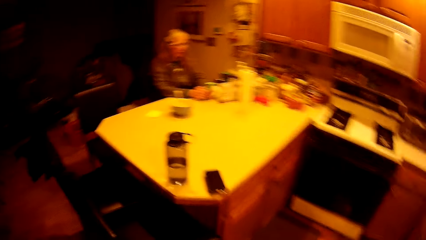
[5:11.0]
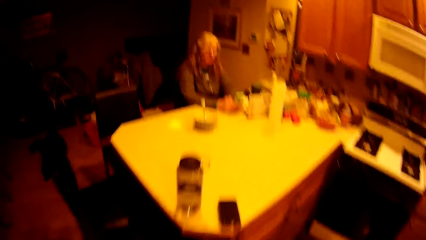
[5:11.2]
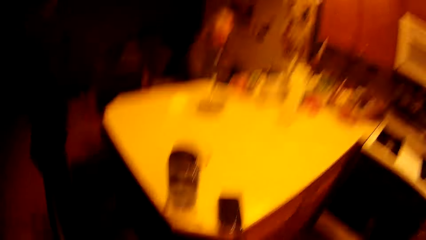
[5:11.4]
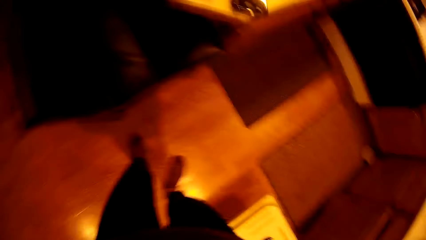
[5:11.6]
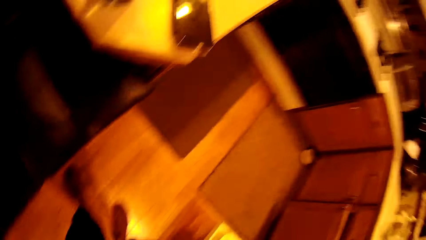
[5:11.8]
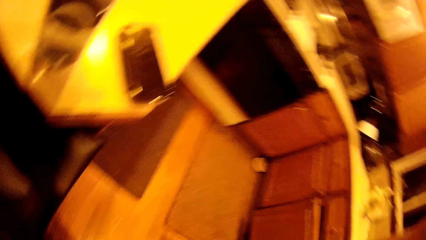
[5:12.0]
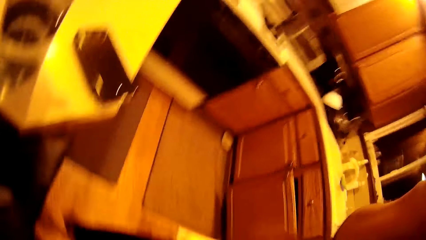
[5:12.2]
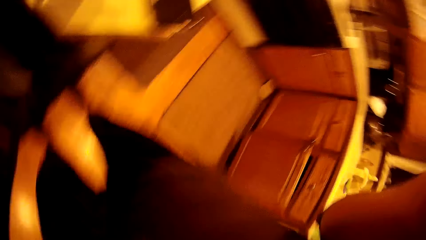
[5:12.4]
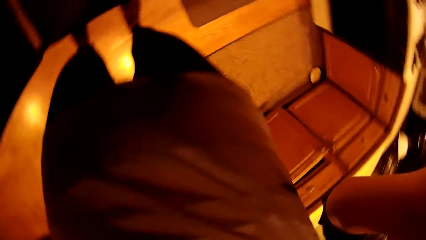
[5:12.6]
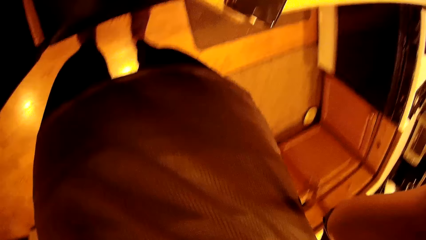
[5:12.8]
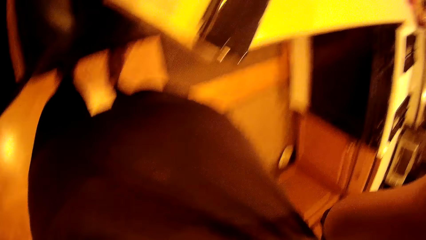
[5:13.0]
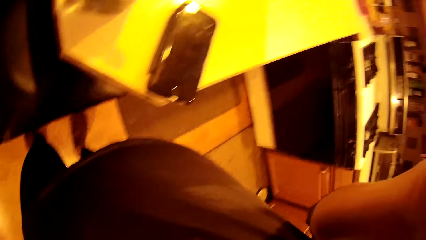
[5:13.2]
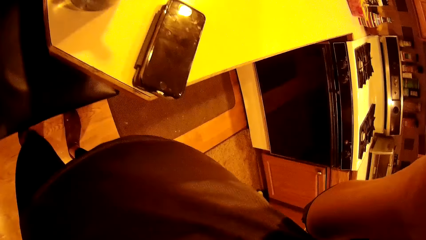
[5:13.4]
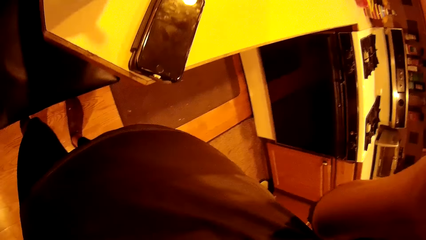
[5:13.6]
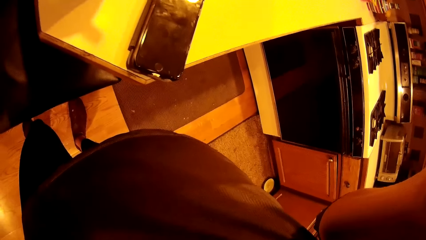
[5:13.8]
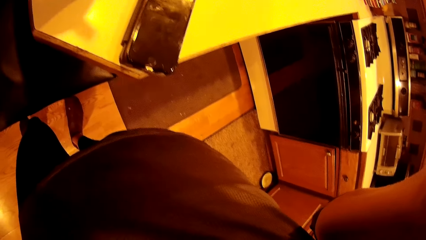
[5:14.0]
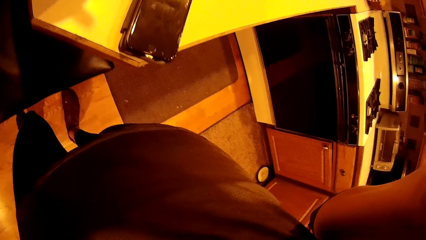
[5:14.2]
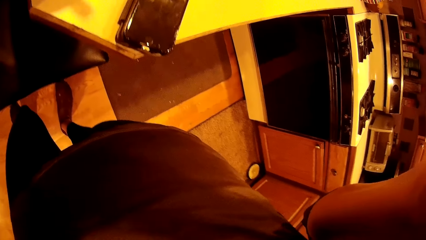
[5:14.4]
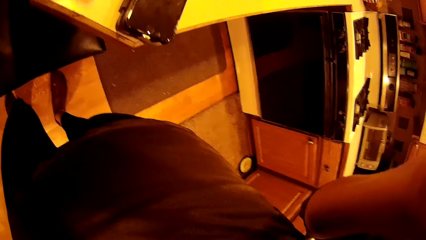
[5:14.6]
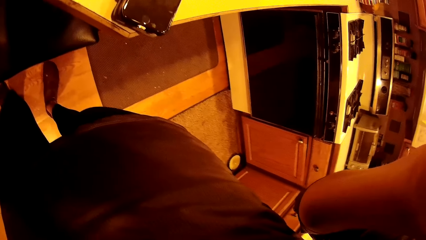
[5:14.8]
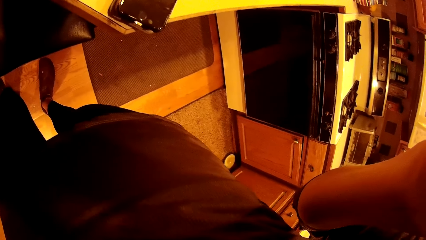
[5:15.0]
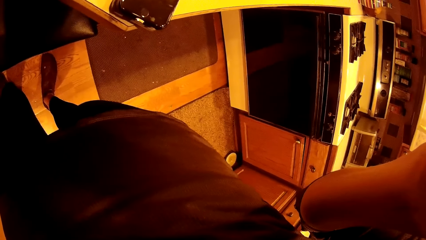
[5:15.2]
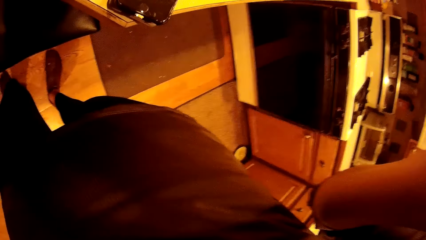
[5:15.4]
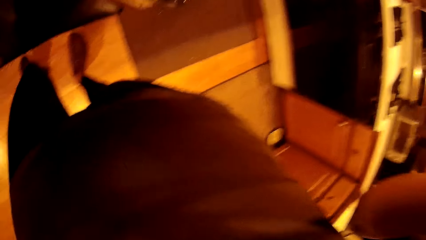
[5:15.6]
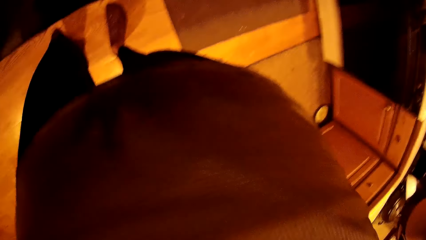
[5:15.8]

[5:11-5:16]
The woman checks the phone. The camera wearer adjusts the camera.
